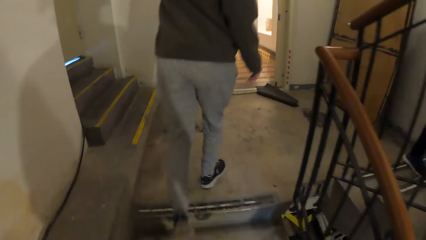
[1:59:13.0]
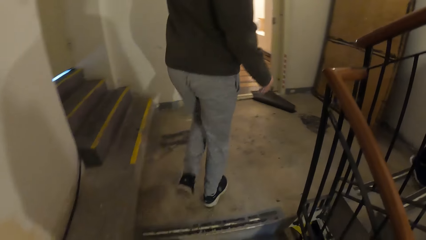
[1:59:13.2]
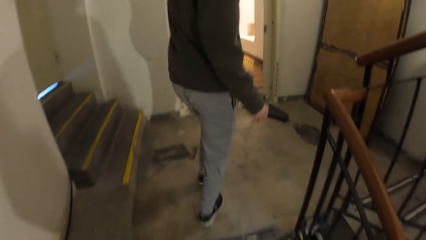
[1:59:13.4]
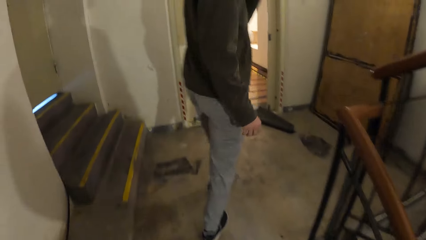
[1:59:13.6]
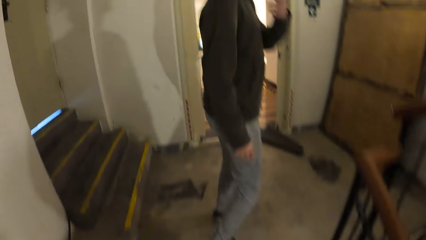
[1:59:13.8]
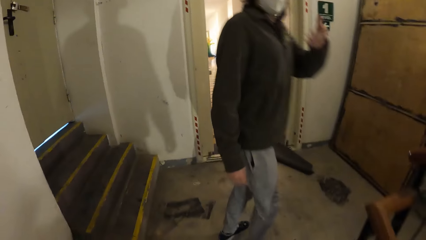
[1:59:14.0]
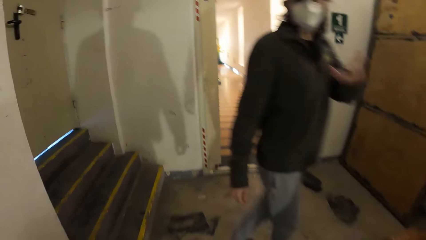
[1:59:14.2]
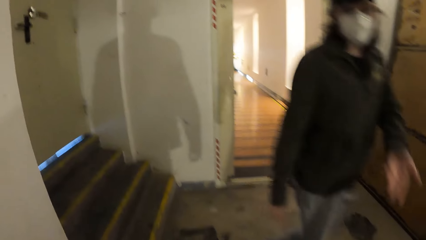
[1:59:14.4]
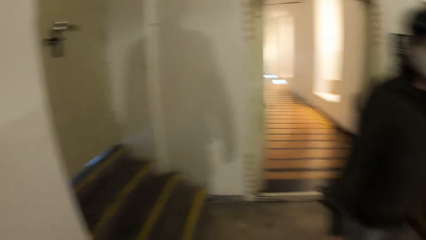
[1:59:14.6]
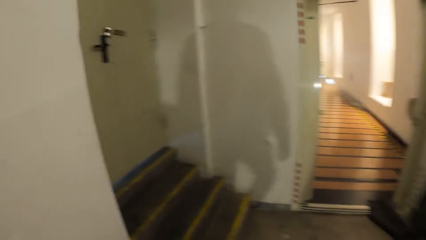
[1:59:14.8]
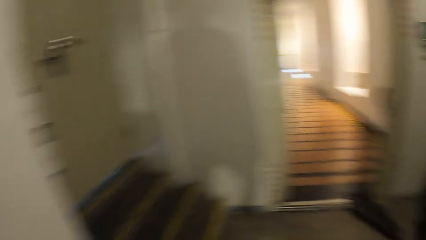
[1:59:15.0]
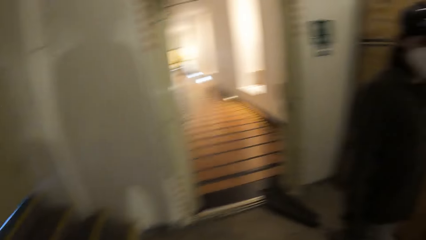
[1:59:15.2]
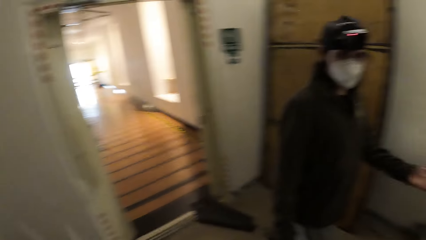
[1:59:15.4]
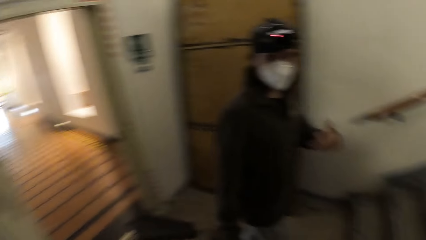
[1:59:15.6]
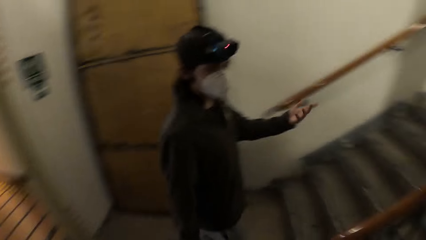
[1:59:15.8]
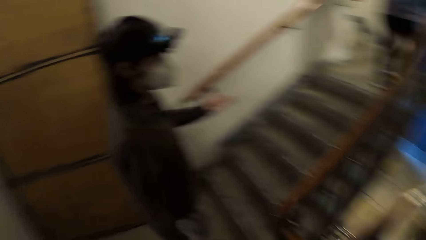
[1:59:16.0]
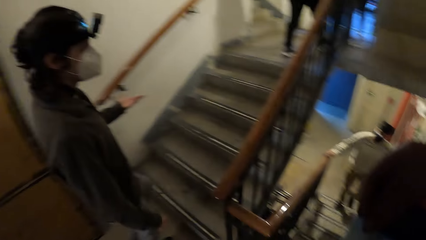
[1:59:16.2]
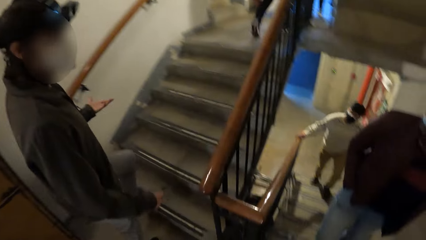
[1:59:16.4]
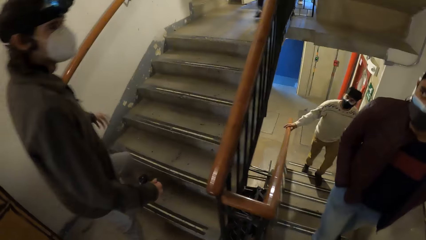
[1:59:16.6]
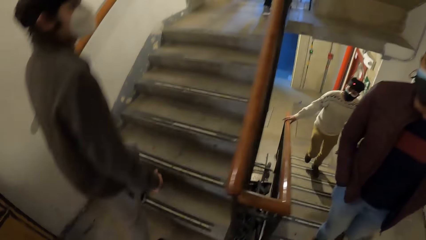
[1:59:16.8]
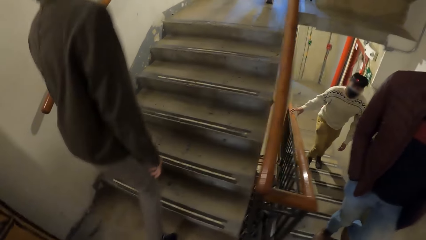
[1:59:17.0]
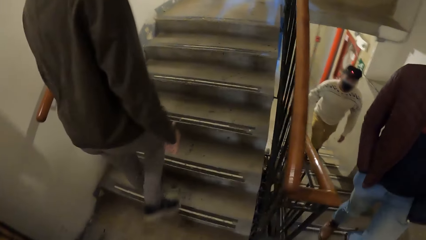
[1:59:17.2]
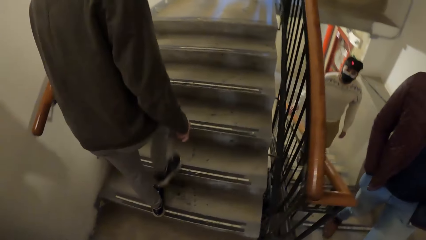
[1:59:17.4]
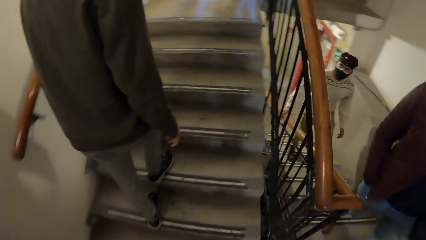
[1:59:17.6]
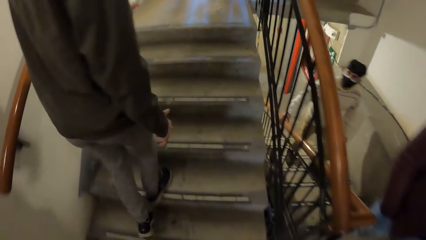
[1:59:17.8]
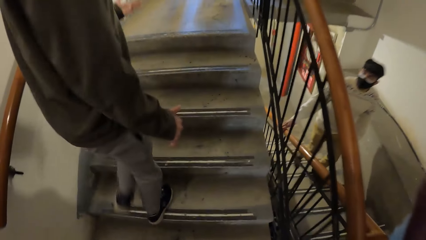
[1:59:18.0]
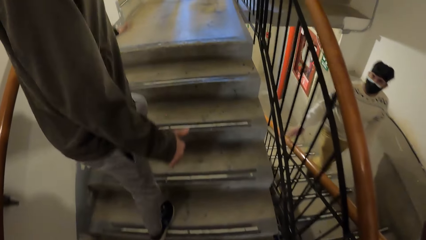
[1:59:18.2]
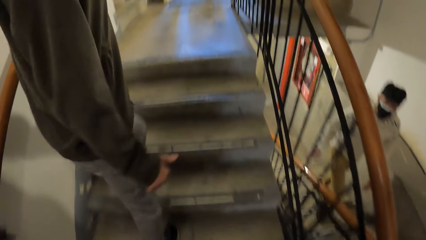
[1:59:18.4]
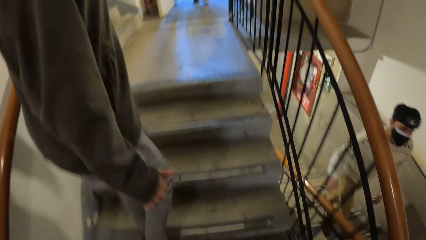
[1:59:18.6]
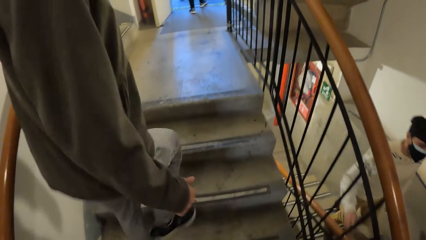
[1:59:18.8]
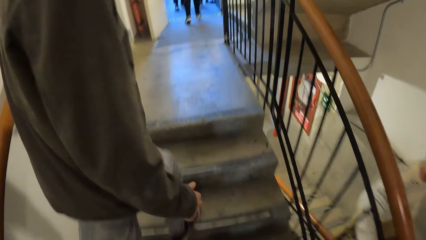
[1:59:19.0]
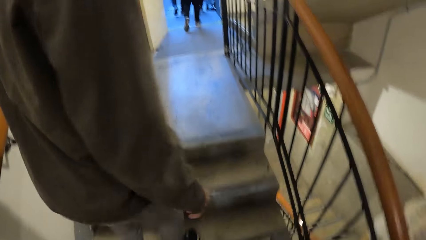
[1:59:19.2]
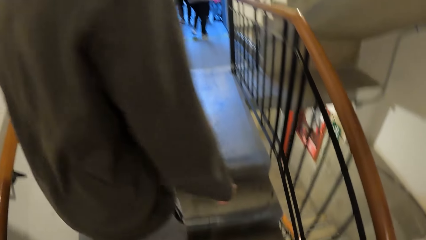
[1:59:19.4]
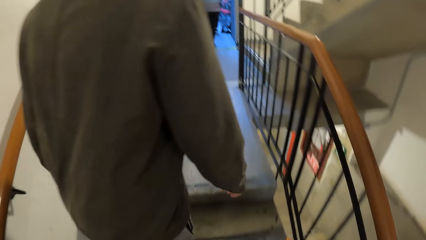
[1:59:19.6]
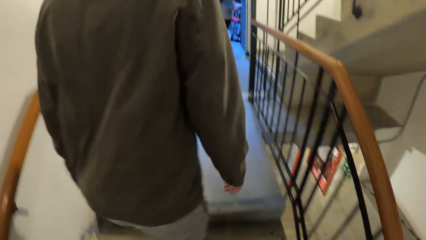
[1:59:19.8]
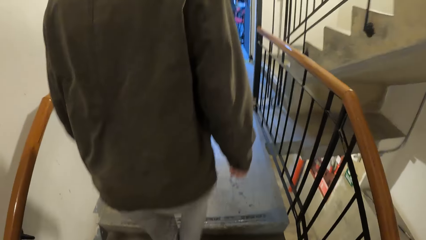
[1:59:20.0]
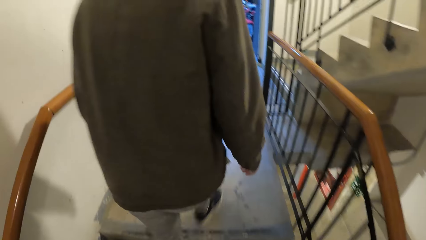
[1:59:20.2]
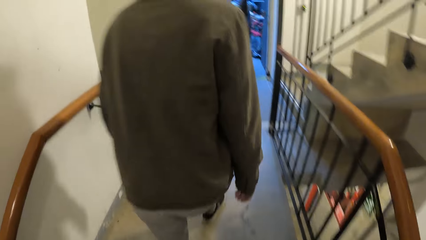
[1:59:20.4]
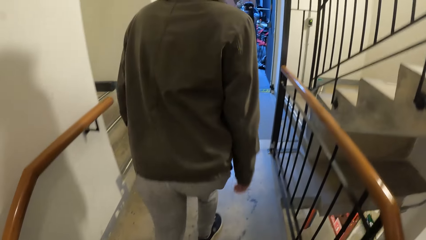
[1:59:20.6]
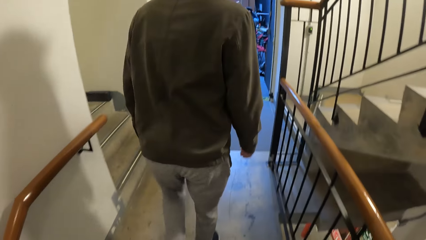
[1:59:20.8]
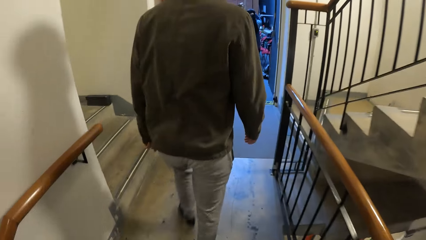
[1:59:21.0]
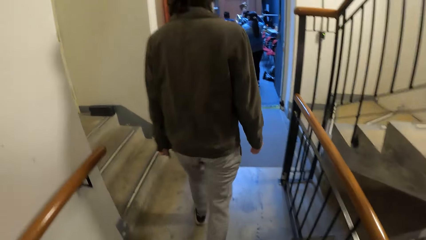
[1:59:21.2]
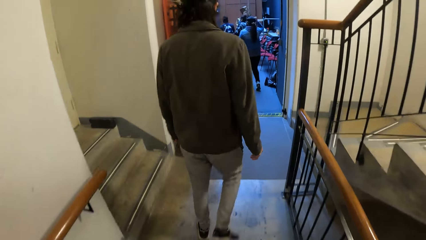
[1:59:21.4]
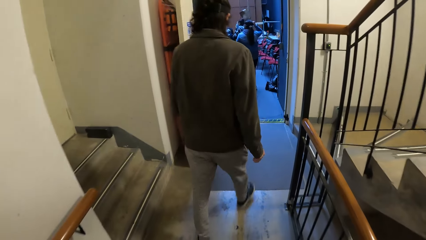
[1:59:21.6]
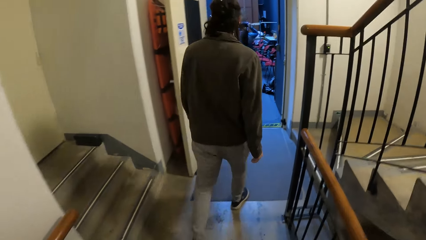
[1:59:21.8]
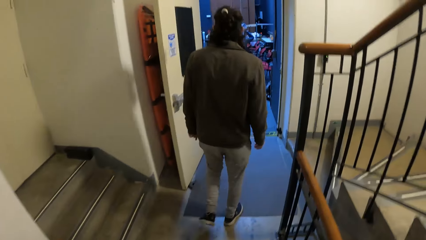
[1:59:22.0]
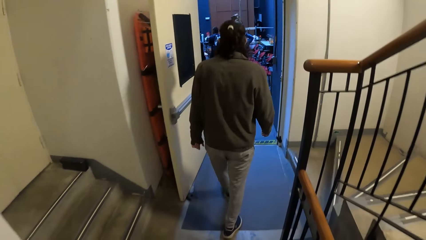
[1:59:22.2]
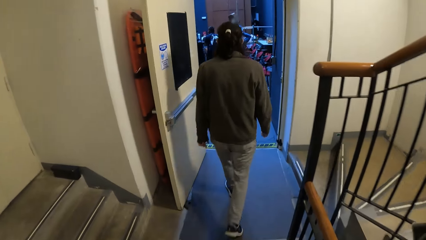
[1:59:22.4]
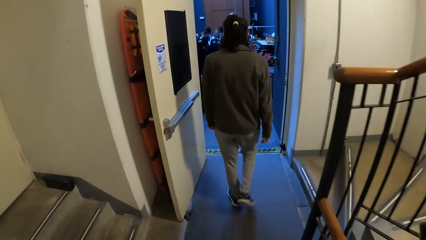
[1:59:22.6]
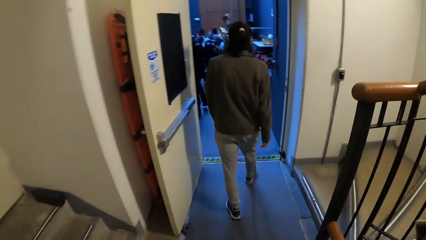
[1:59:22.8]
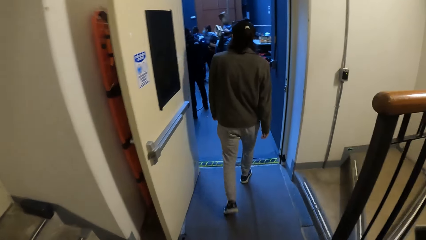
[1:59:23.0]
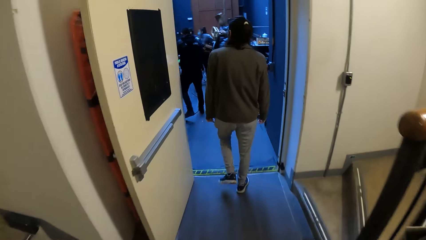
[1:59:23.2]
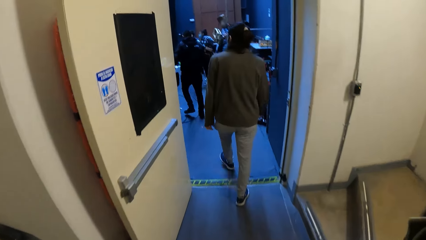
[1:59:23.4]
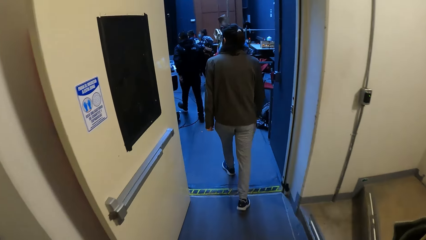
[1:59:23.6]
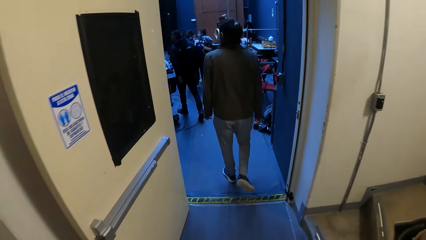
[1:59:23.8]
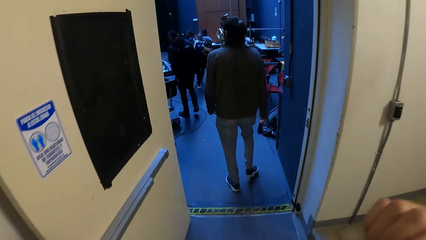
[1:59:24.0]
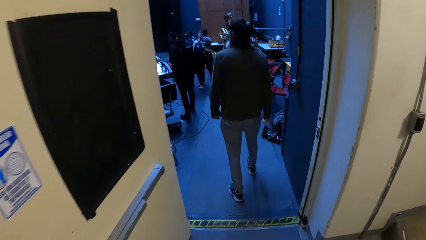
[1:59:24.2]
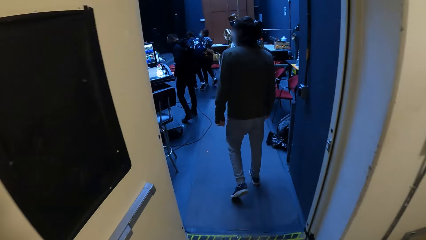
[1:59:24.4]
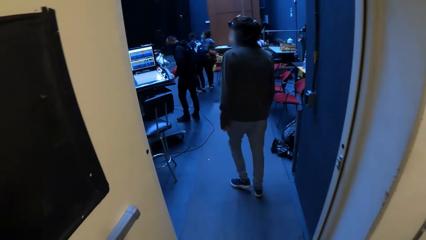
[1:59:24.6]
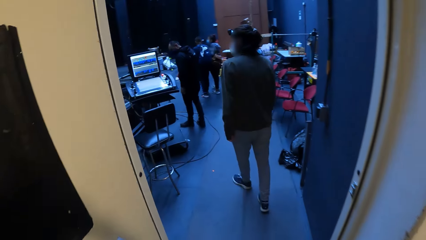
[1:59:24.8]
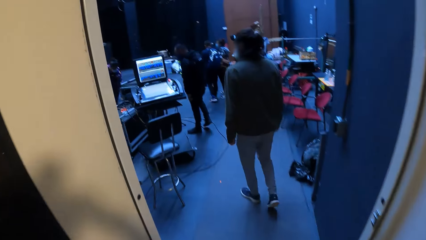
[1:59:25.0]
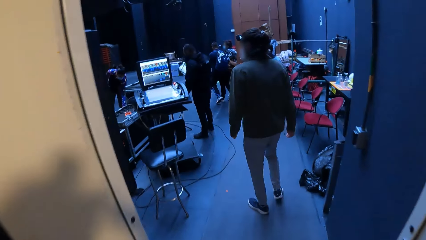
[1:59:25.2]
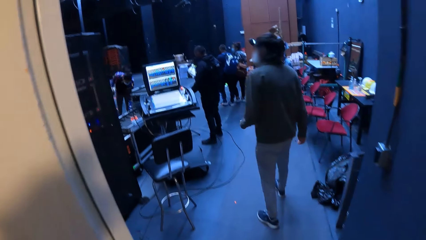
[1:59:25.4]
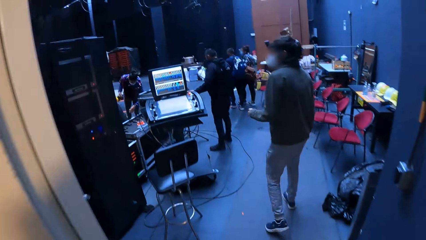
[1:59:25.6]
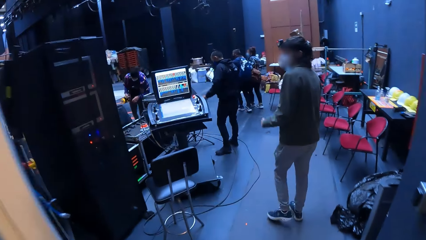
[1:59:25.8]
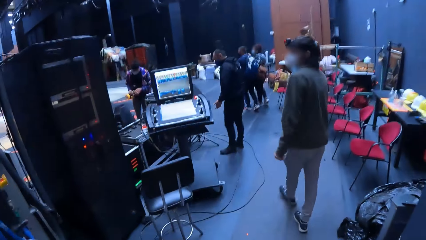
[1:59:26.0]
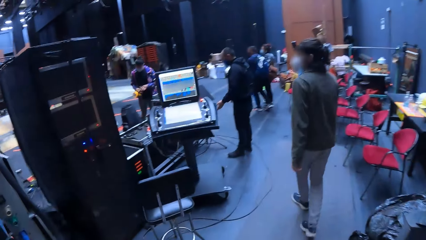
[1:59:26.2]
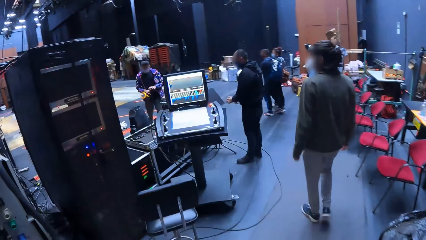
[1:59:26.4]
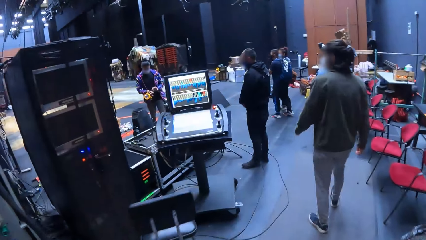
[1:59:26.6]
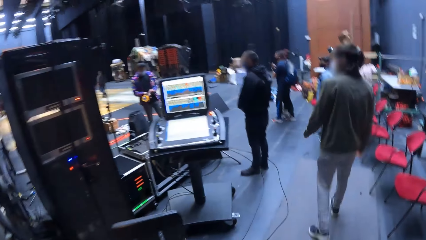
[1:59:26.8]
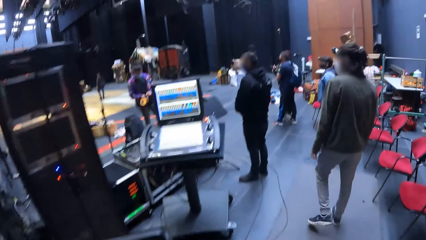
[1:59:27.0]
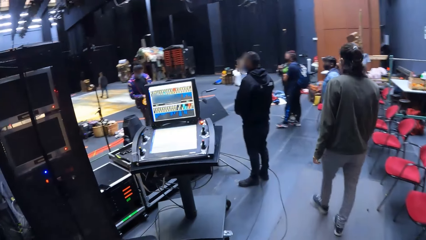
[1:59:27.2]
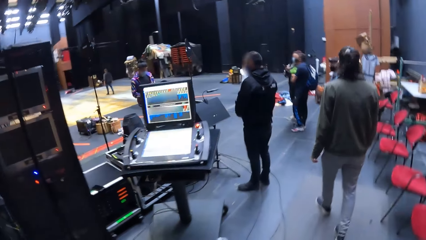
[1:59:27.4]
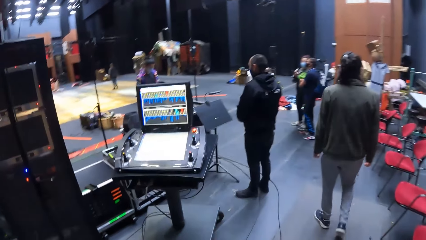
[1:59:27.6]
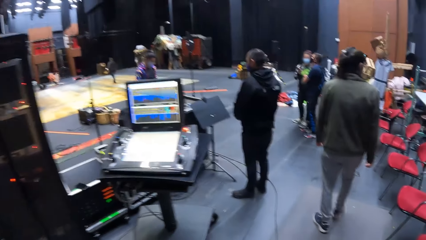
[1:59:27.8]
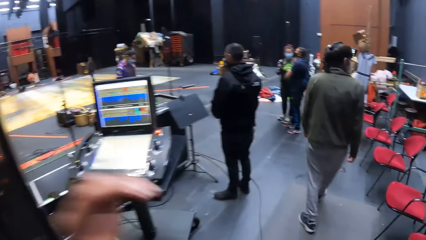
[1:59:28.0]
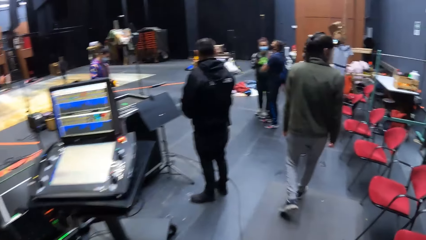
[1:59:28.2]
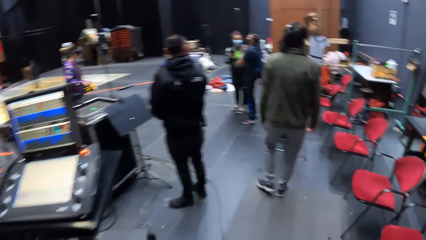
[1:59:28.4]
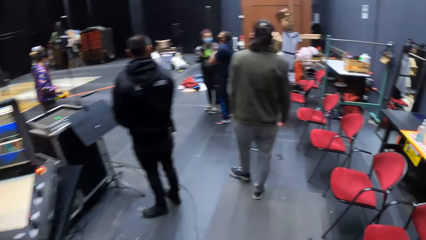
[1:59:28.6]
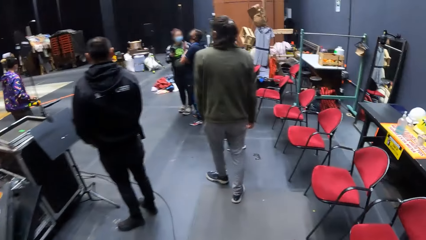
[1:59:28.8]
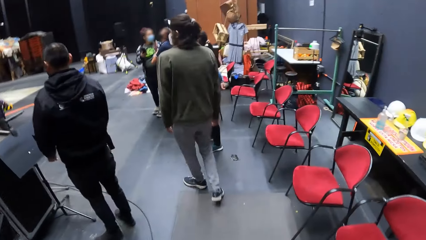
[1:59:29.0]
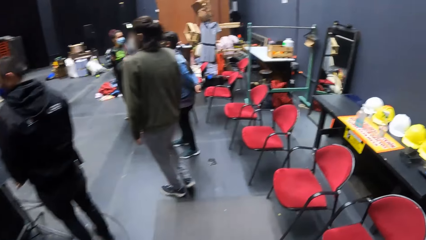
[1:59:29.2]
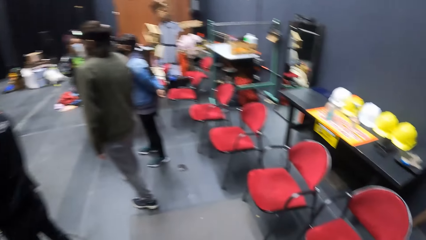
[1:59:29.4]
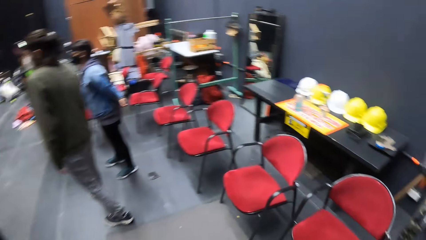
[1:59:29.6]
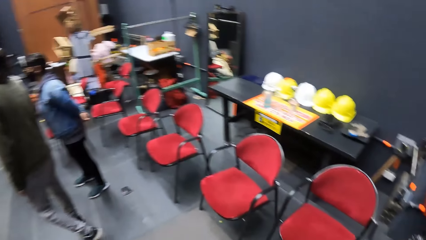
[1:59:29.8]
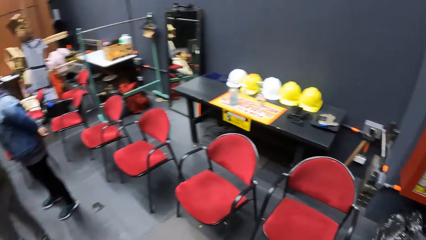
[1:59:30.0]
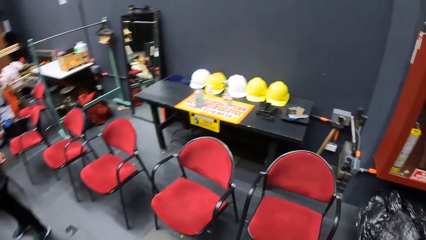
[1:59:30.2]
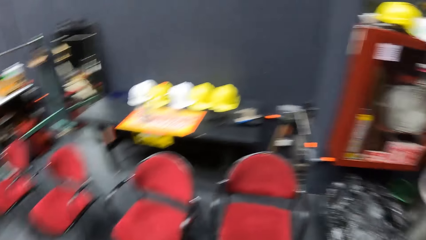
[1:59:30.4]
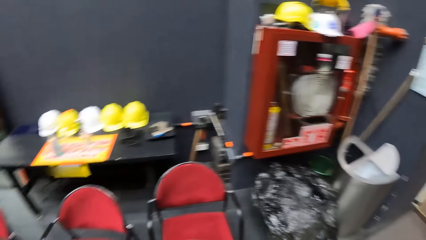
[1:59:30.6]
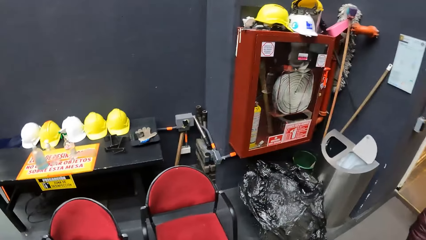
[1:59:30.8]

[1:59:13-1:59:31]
The camera wearer walks into a backstage with the group of people. The man holds the torchlight with his right hand. The camera wearer raises a hand.
